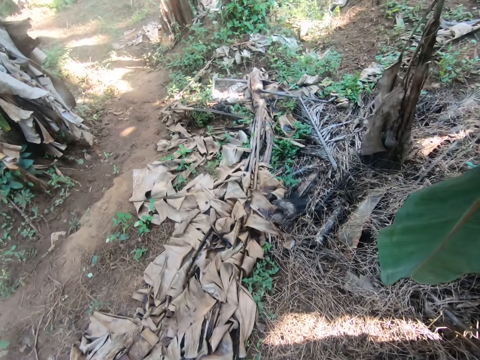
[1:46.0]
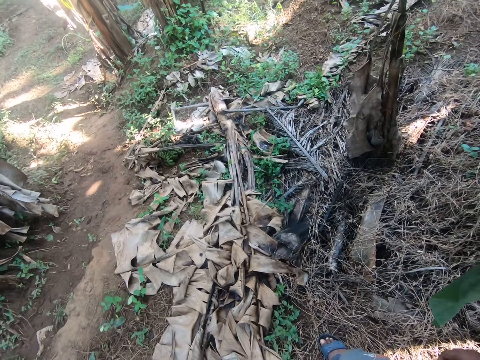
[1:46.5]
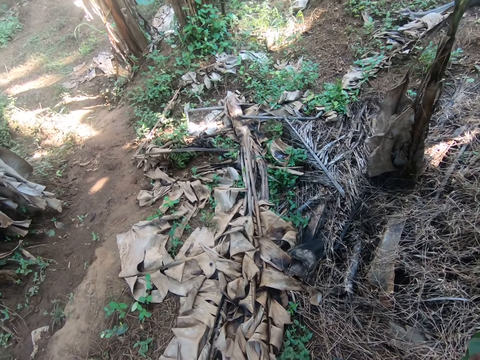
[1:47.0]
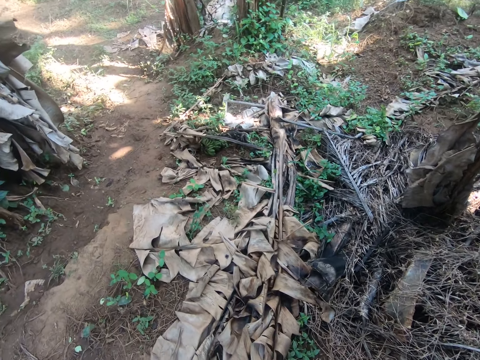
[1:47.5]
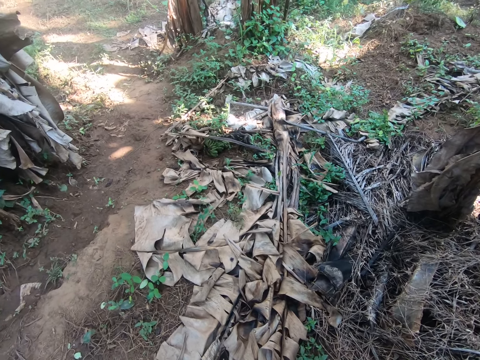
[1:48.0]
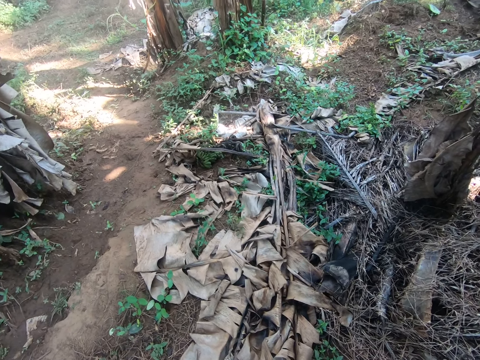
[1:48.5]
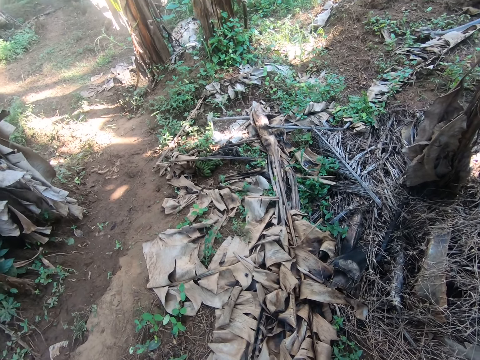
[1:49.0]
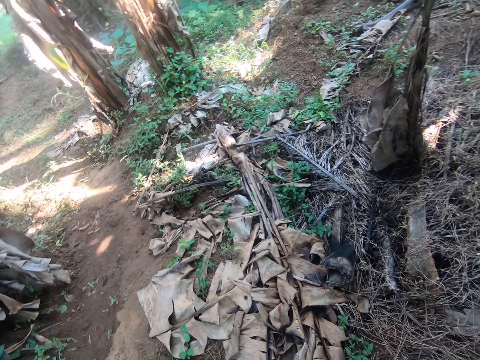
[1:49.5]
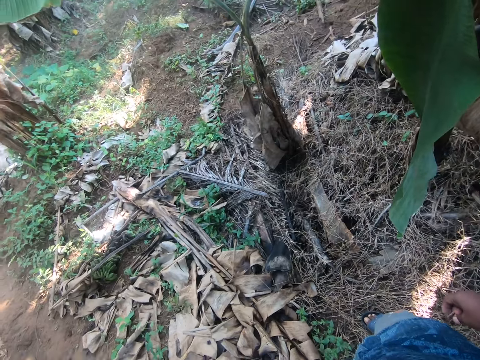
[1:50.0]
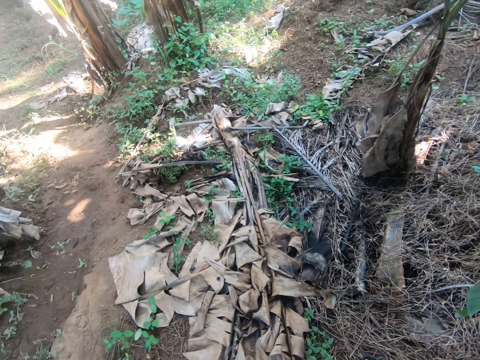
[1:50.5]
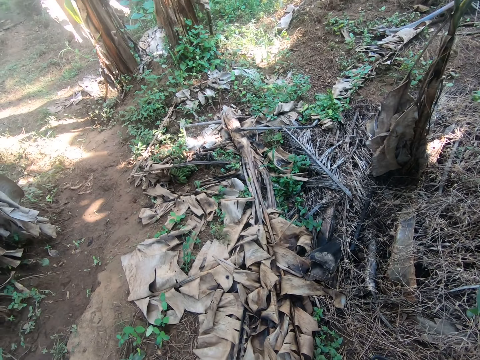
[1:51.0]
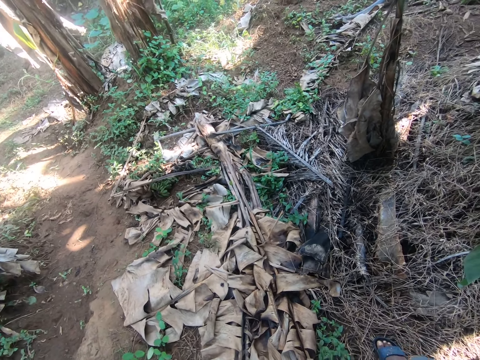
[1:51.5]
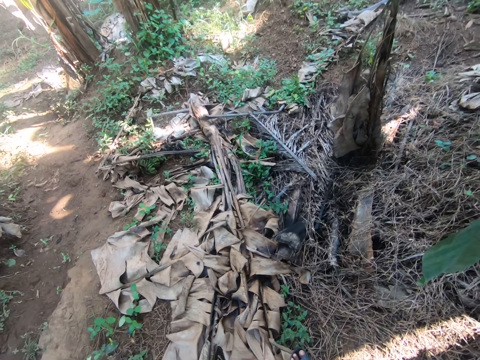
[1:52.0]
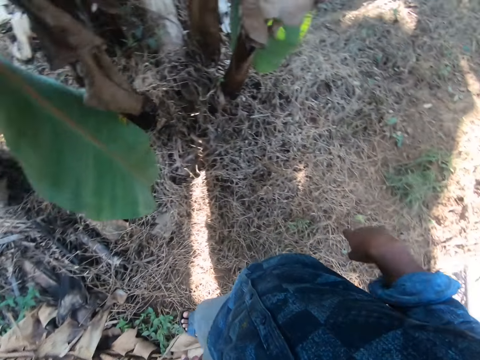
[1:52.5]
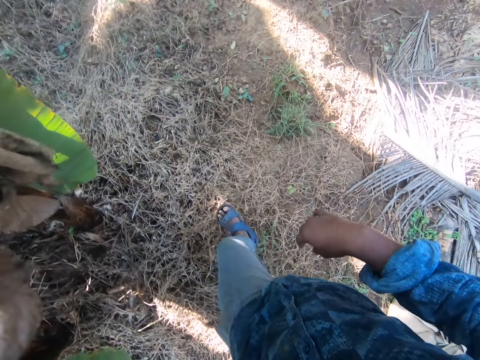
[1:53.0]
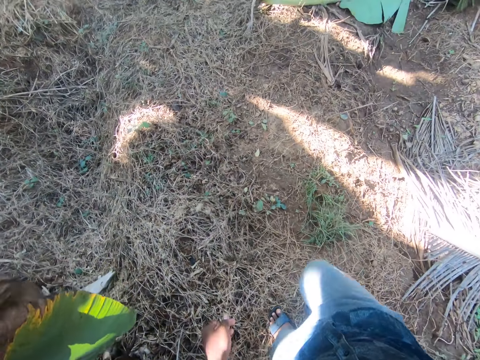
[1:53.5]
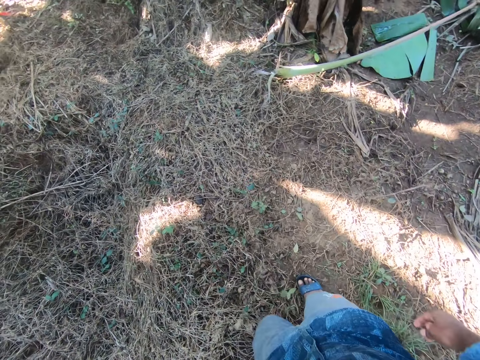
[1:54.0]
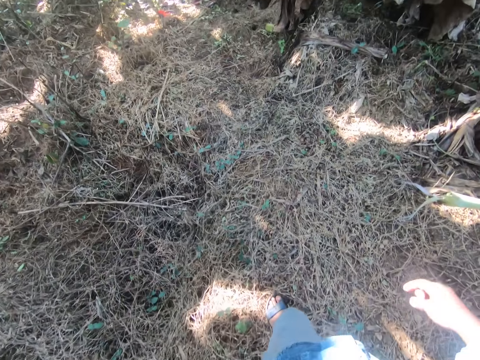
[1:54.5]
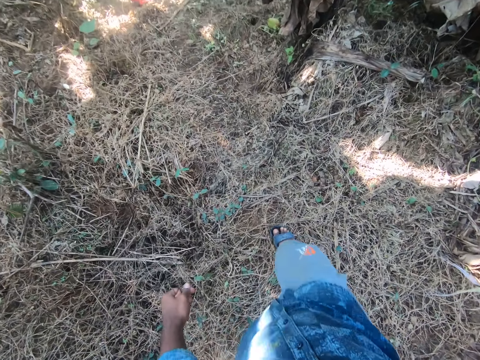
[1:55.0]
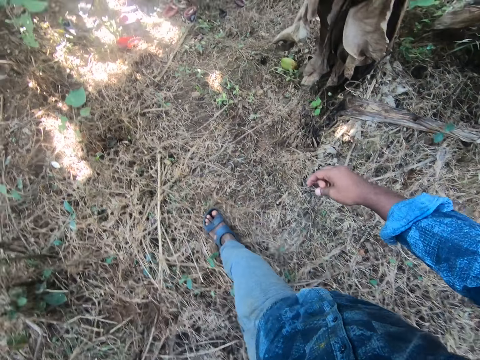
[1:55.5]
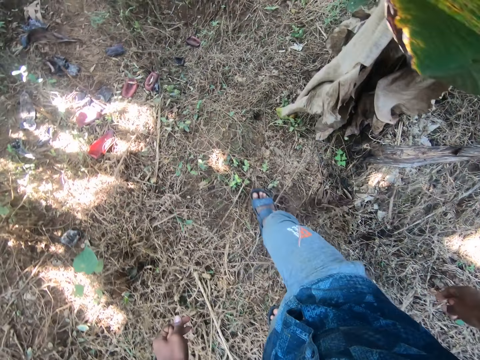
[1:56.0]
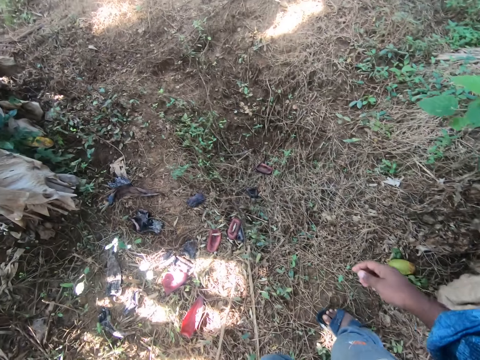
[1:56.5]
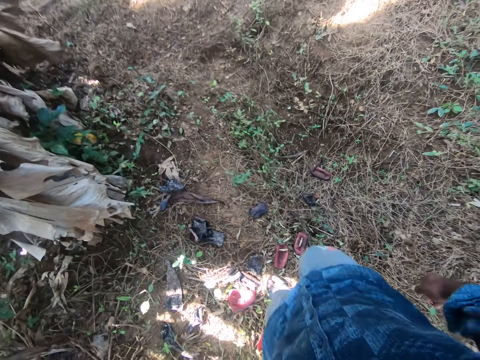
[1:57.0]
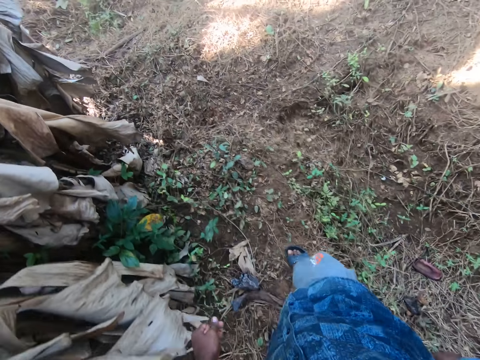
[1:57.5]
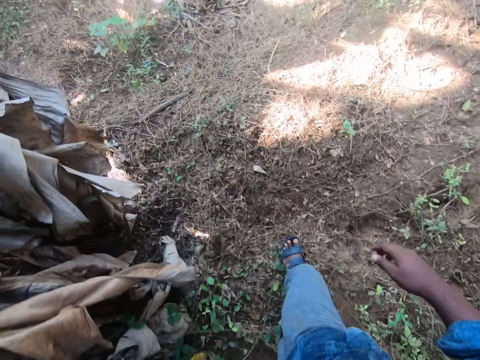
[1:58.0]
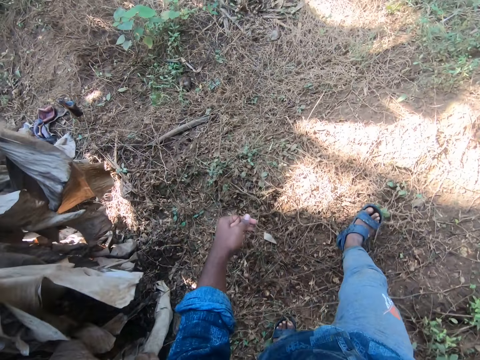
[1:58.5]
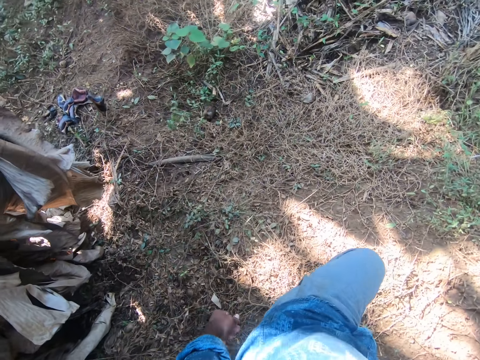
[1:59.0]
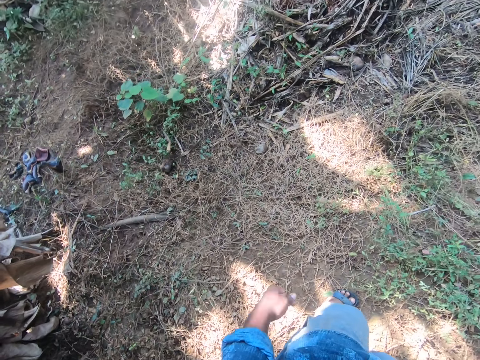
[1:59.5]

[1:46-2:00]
The camera wearer looks around. They turn around. They walk around the farm.

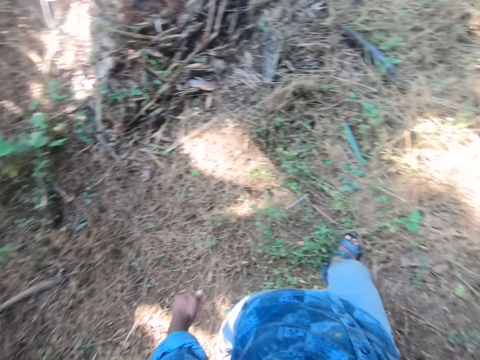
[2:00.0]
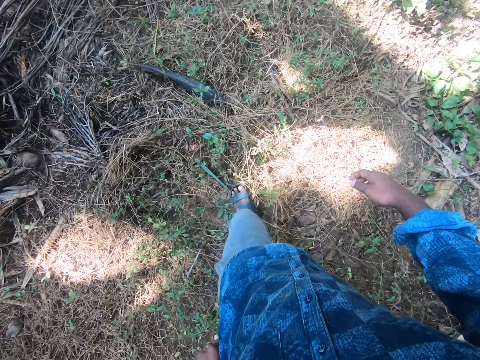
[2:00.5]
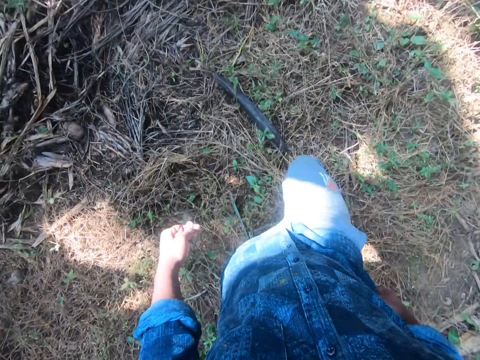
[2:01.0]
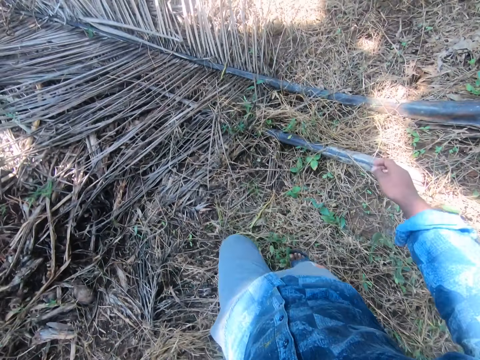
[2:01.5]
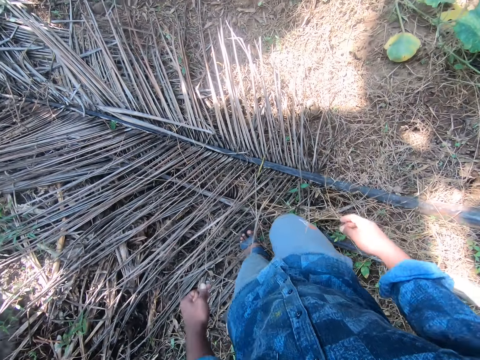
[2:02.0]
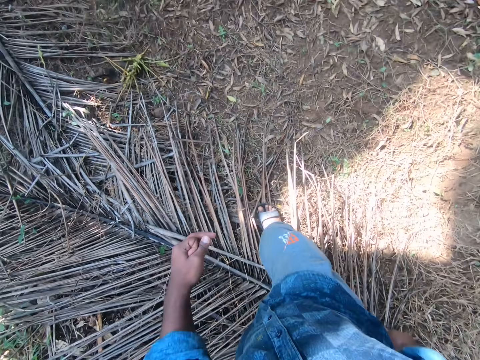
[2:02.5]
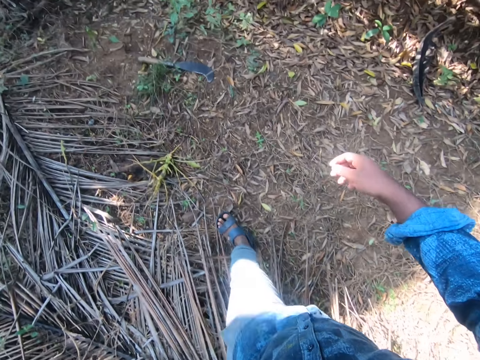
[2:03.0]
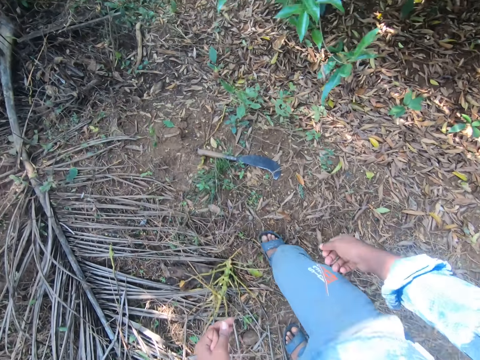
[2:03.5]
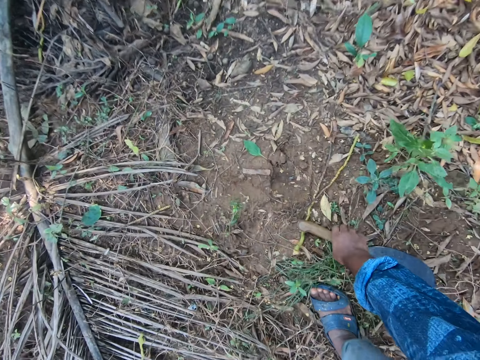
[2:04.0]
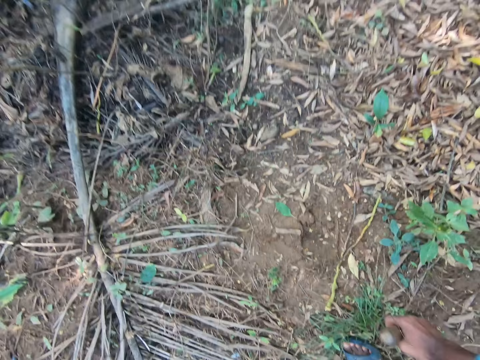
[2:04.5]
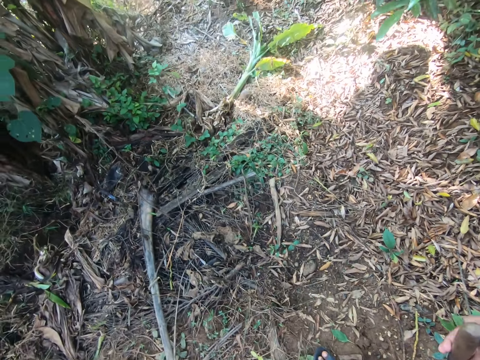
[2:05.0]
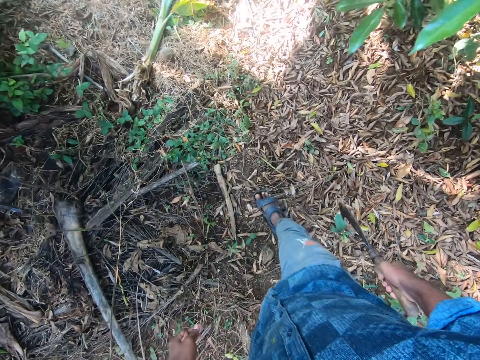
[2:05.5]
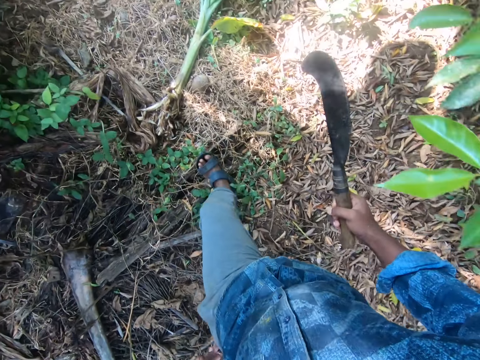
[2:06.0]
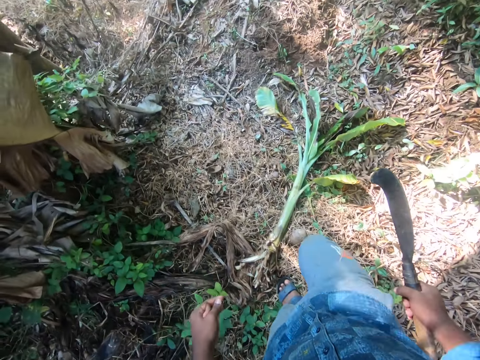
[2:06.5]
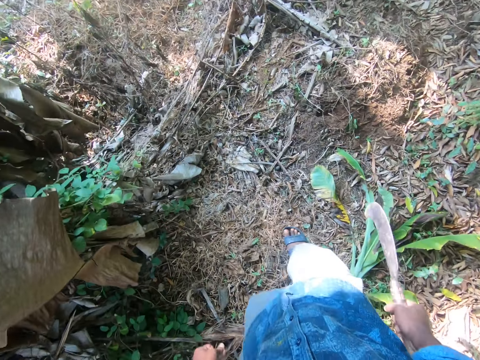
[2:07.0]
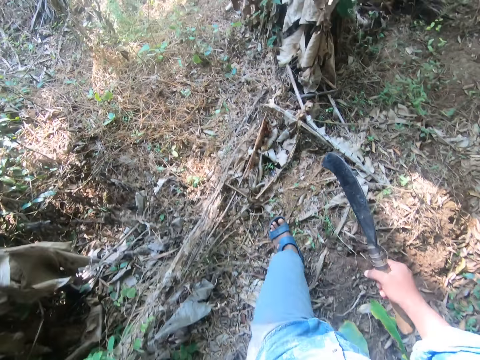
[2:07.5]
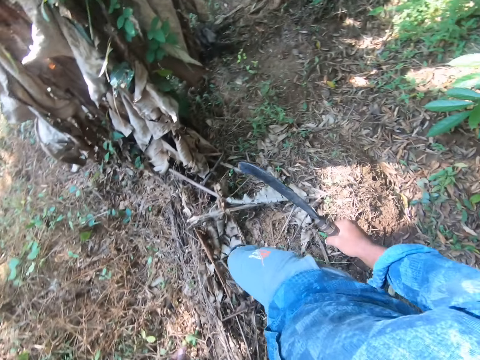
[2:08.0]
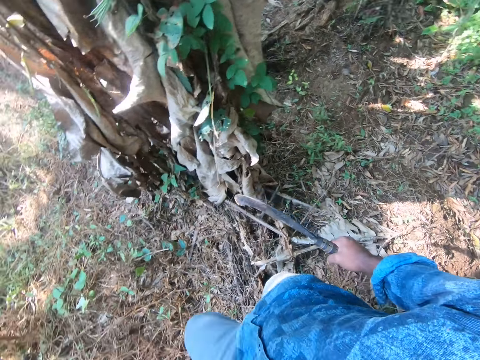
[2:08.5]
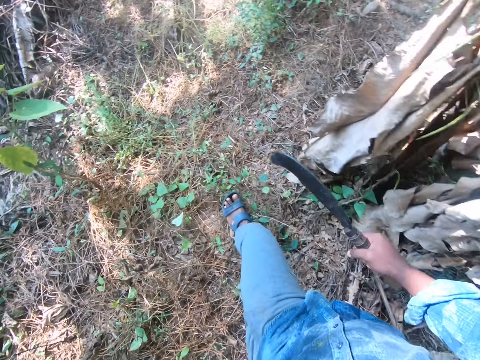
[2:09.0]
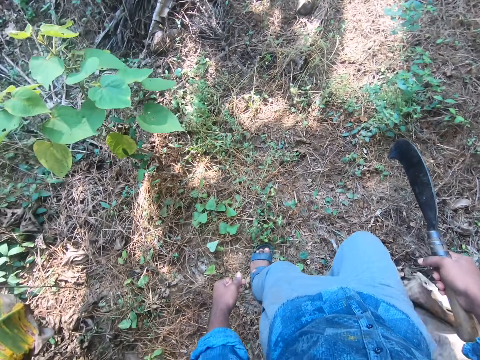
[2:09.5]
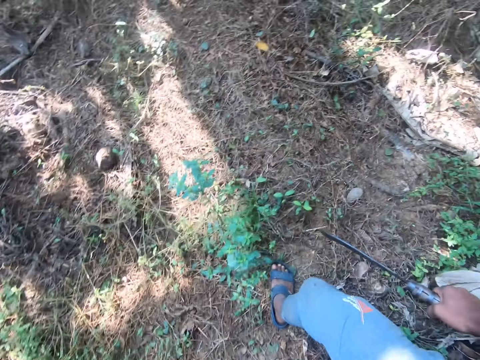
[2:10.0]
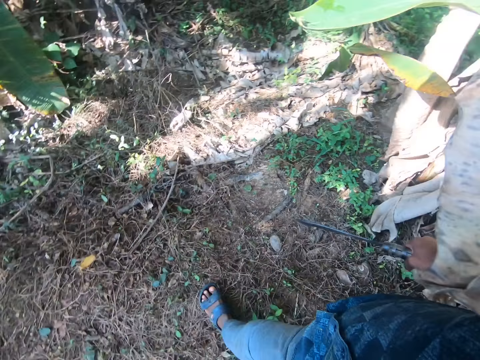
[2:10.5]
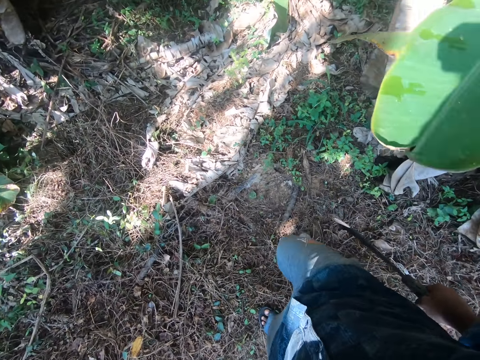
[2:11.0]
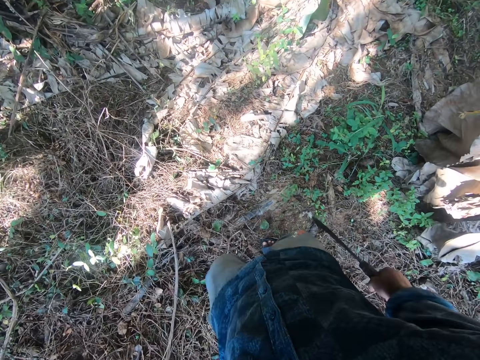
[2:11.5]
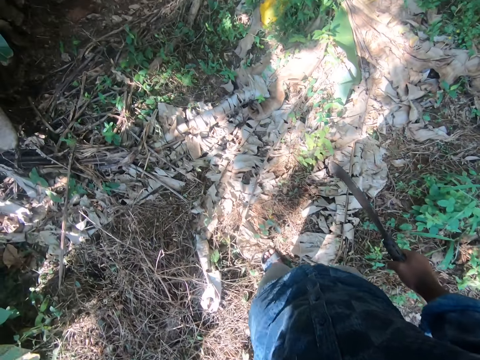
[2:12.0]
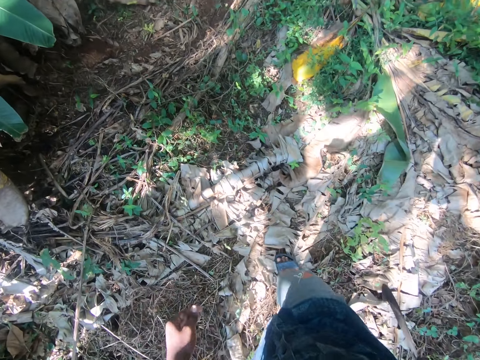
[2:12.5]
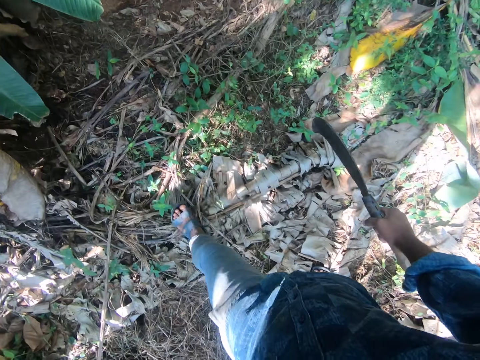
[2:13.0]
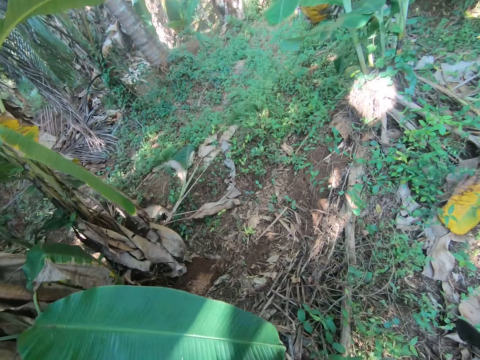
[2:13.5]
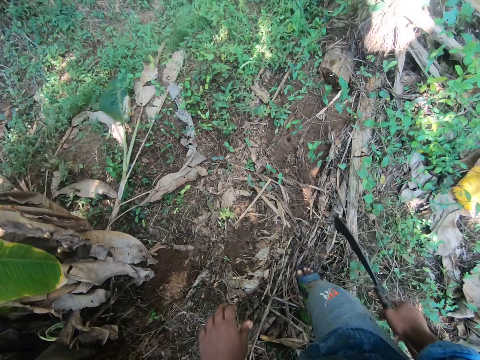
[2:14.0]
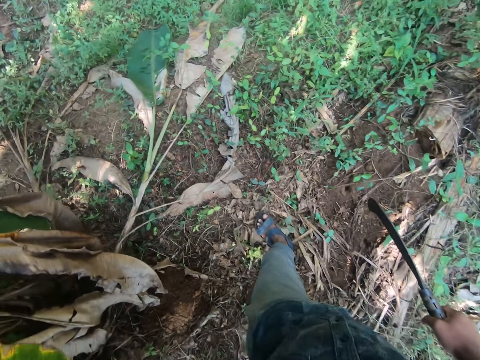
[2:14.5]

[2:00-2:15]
The camera wearer steps on a palm frond. He picks up a sickle from the ground with his right hand.
